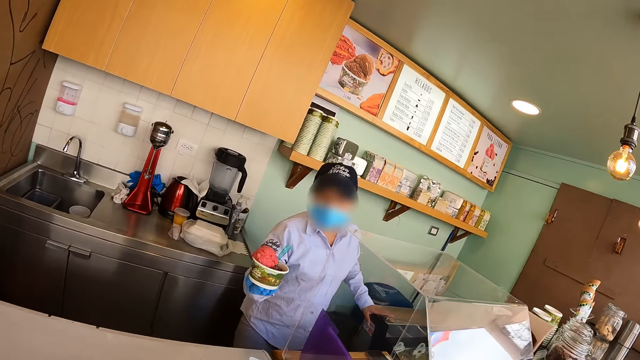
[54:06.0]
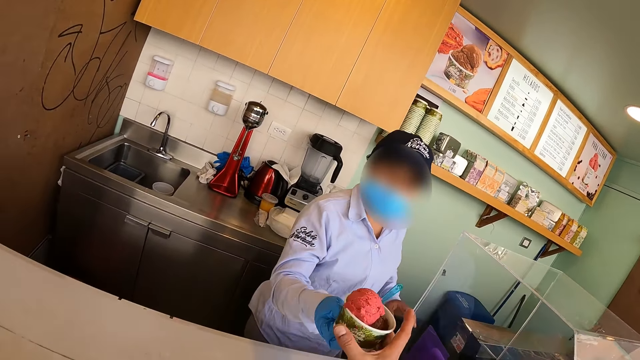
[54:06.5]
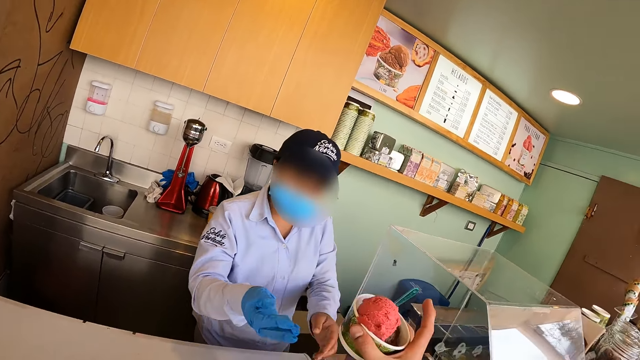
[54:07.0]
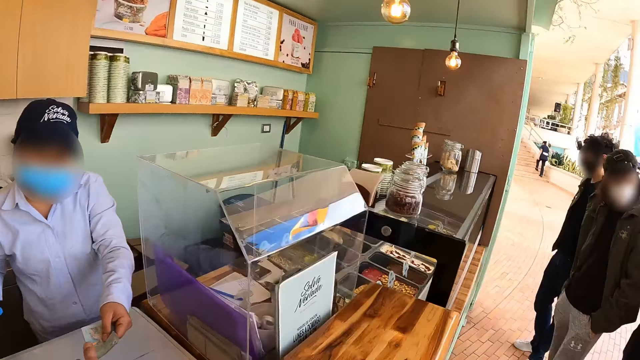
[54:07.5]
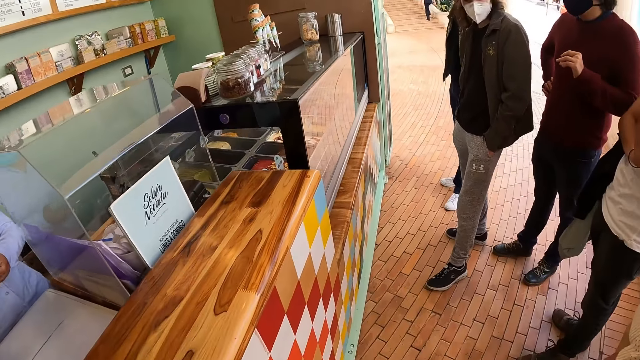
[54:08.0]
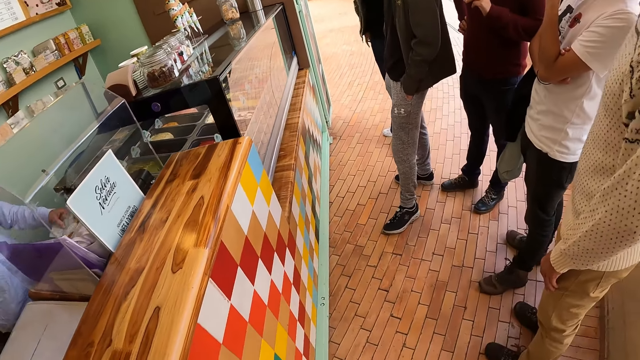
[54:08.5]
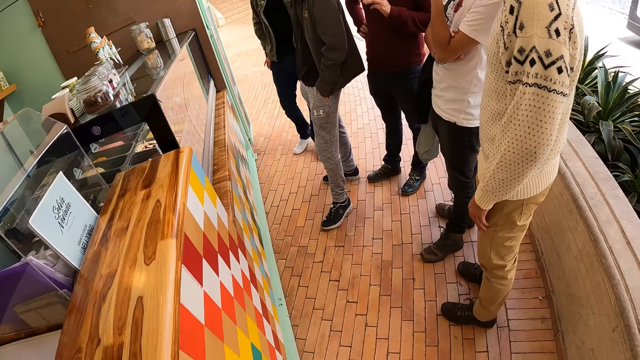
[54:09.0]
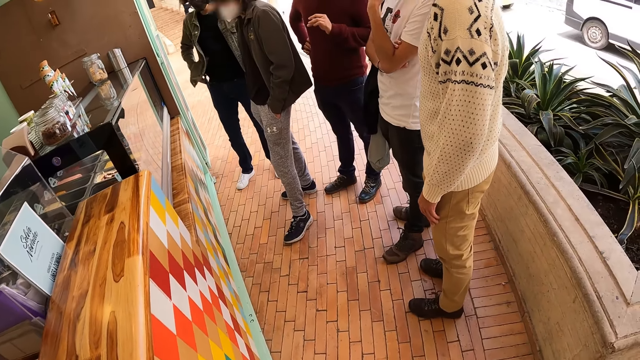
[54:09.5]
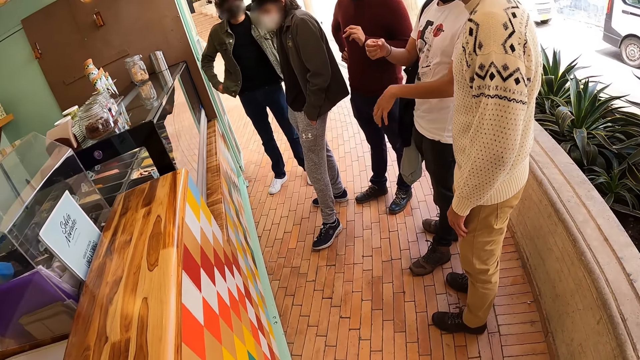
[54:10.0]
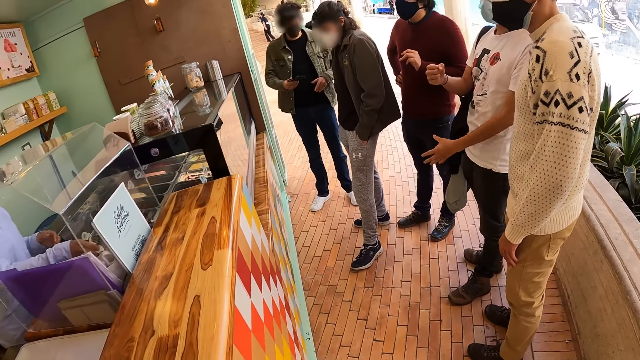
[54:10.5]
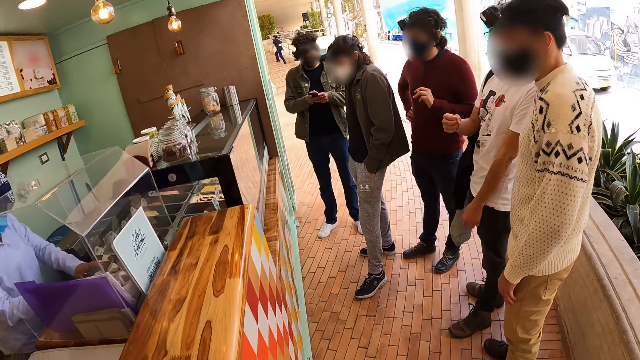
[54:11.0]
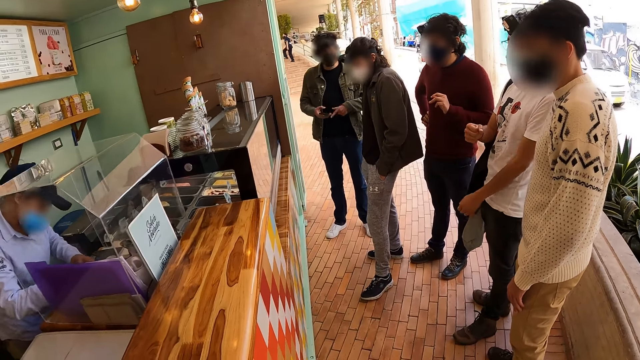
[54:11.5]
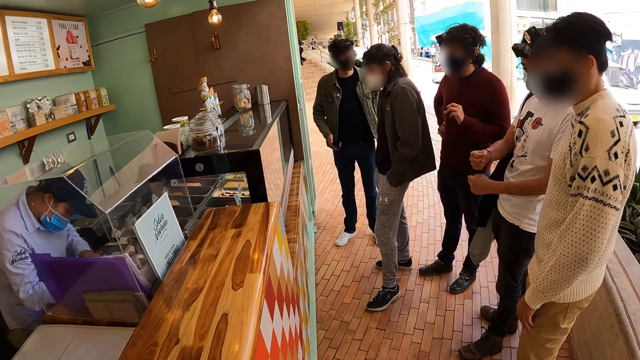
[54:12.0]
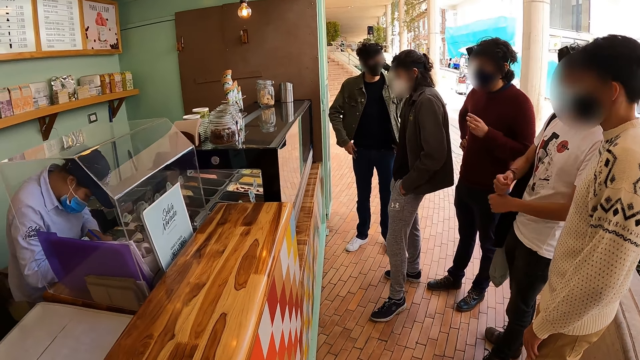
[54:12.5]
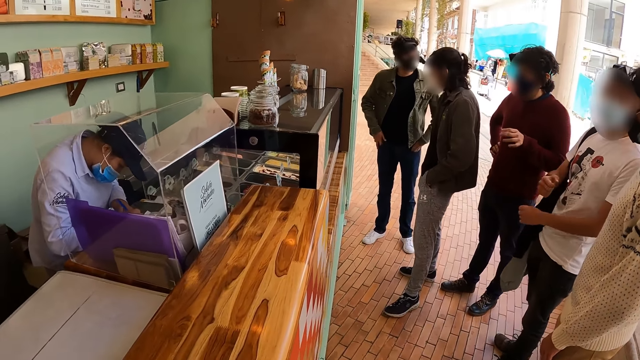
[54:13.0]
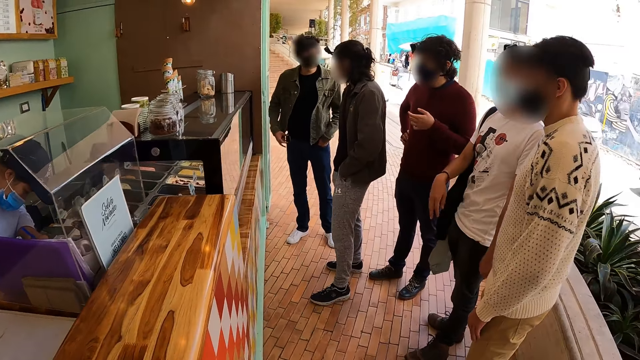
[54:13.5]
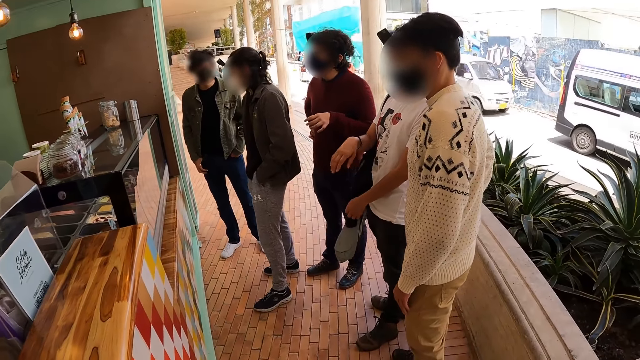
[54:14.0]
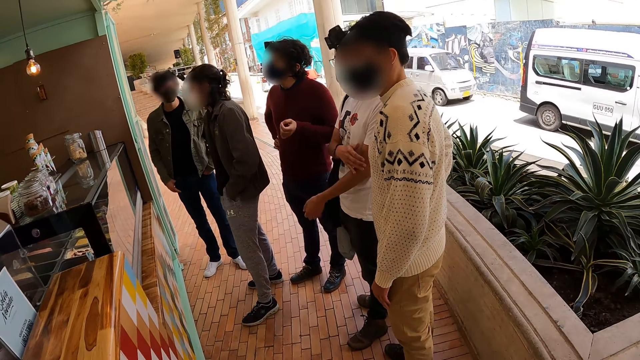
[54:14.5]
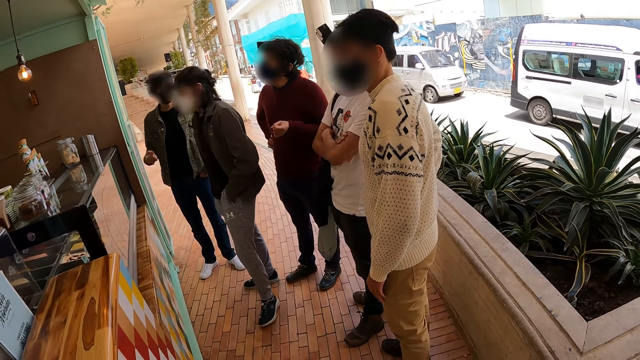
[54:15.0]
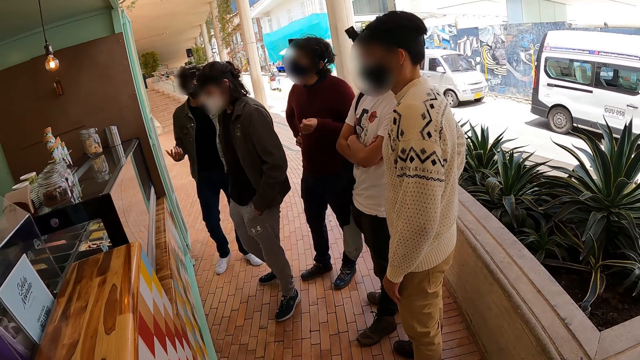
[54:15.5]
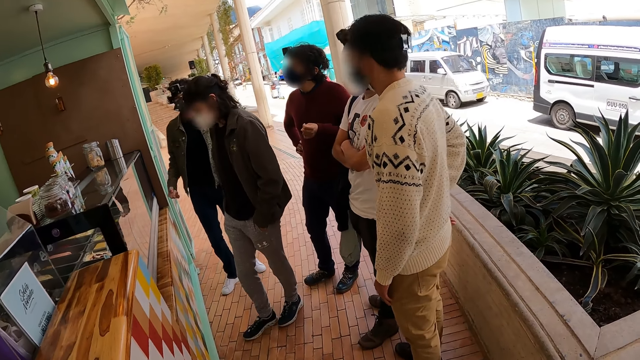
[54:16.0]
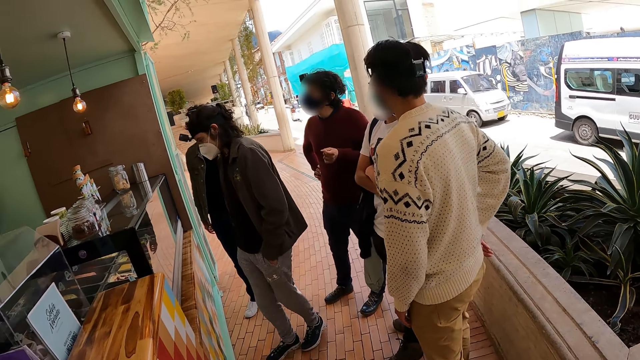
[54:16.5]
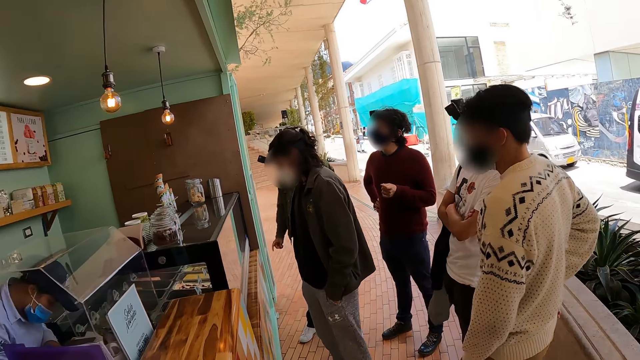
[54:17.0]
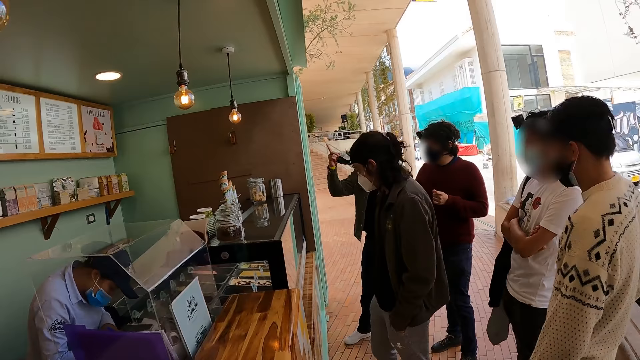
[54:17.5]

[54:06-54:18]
A woman gives the camera wearer ice cream in a bowl. The camera wearer picks up the ice cream from the woman. The woman takes money from the camera wearer. The camera wearer stands at the snack shop. The woman puts the money on the counter. A man converses at the ice cream shop. The woman writes on something. The woman searches money on the counter money drawer. The man uses sign language at the ice cream shop.

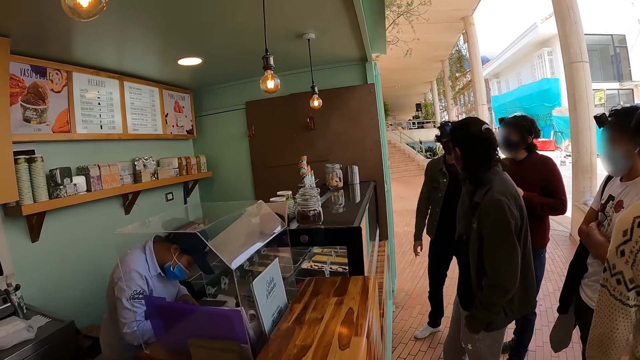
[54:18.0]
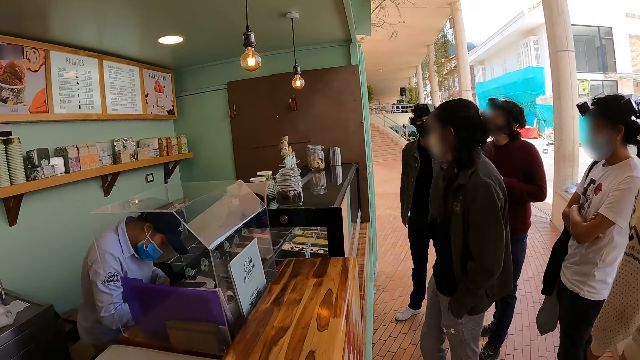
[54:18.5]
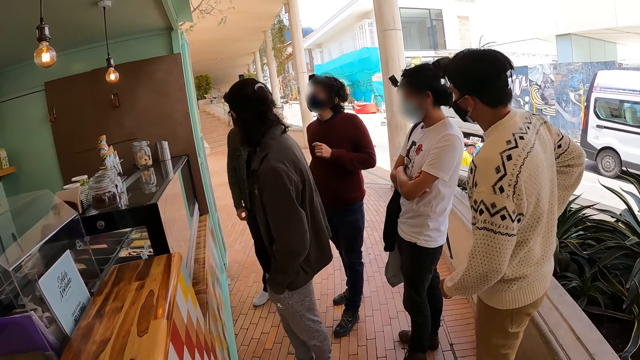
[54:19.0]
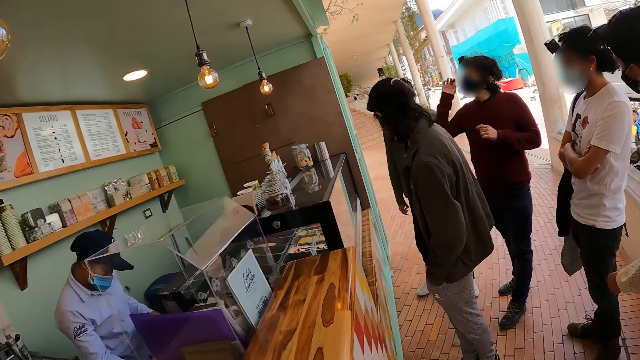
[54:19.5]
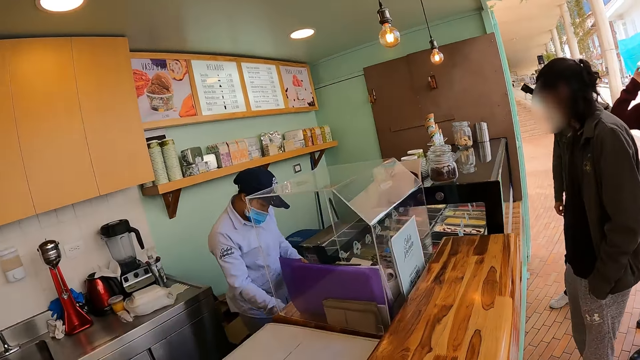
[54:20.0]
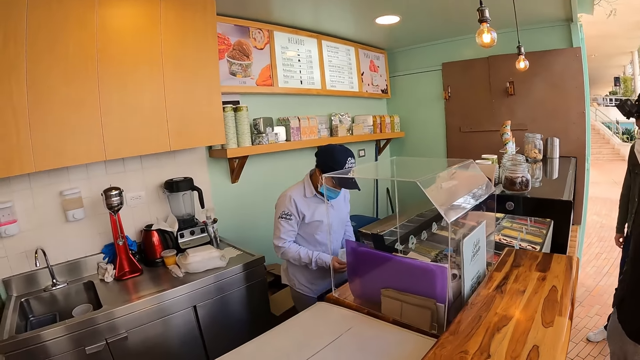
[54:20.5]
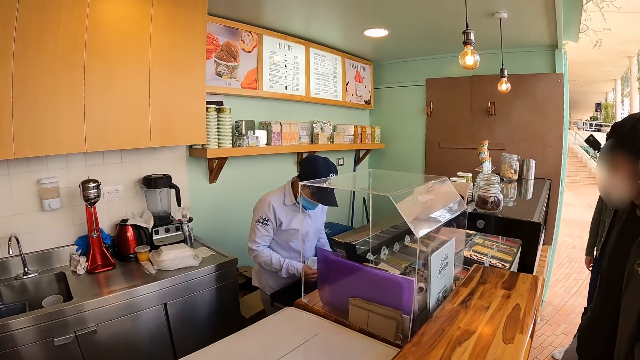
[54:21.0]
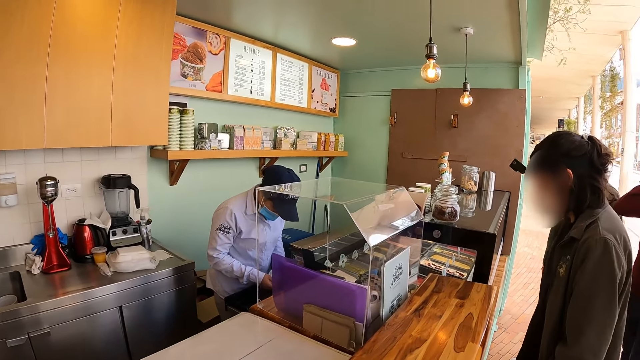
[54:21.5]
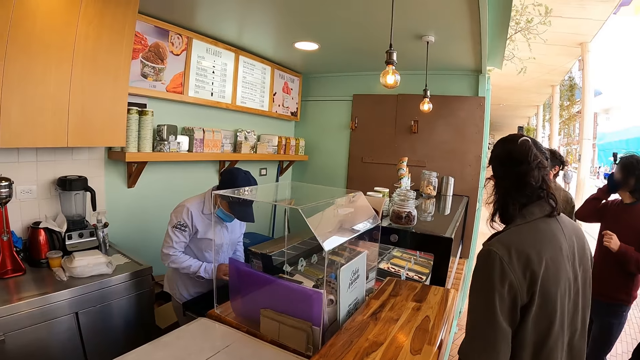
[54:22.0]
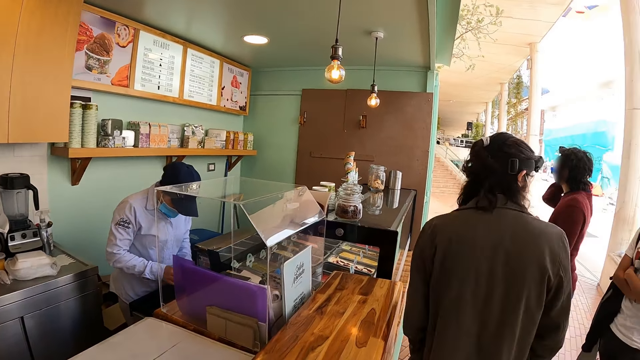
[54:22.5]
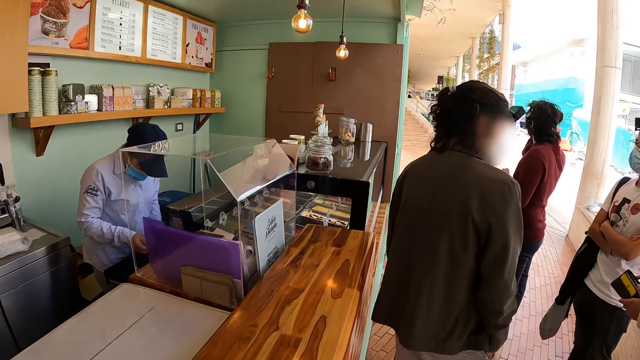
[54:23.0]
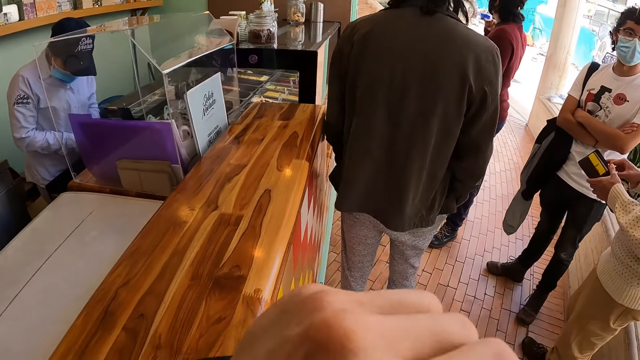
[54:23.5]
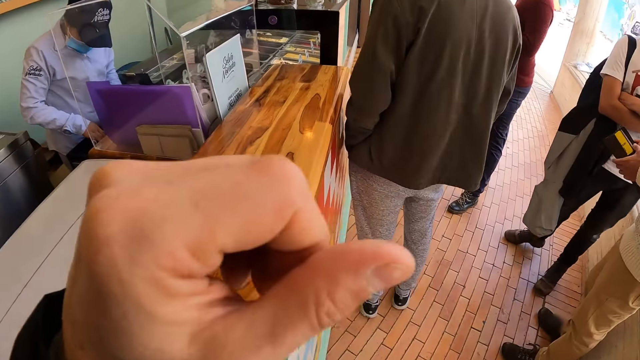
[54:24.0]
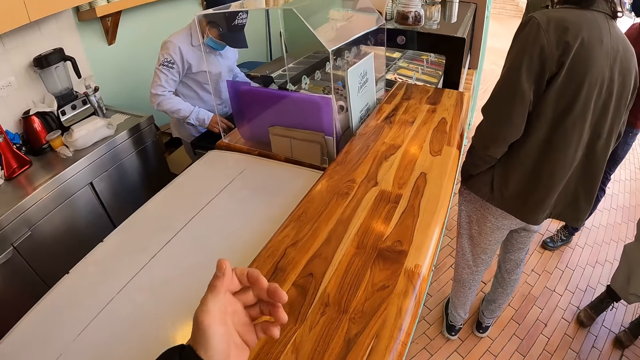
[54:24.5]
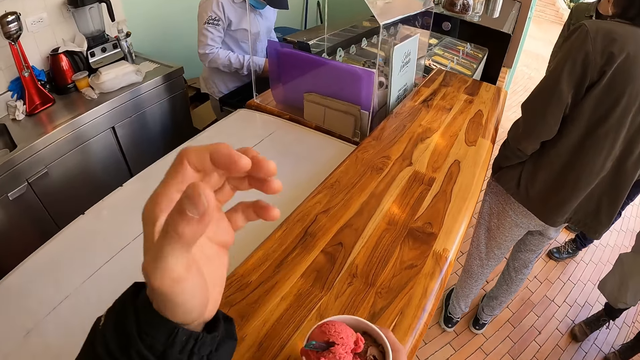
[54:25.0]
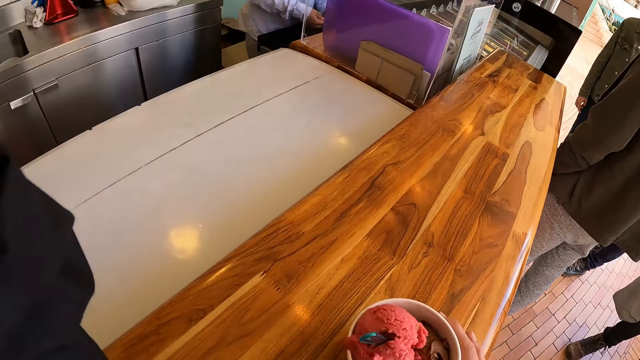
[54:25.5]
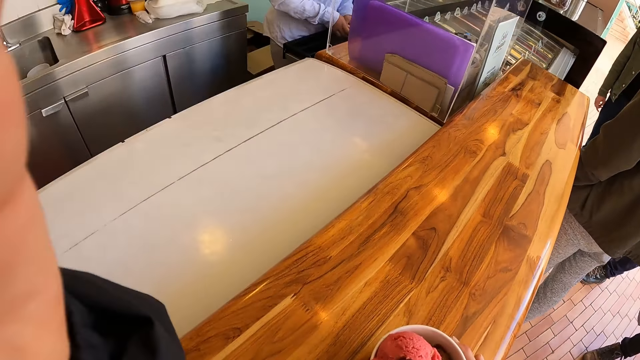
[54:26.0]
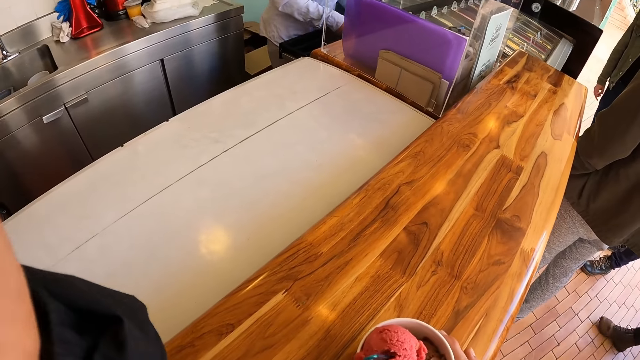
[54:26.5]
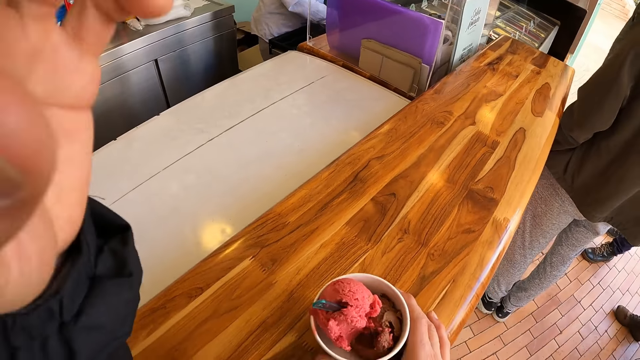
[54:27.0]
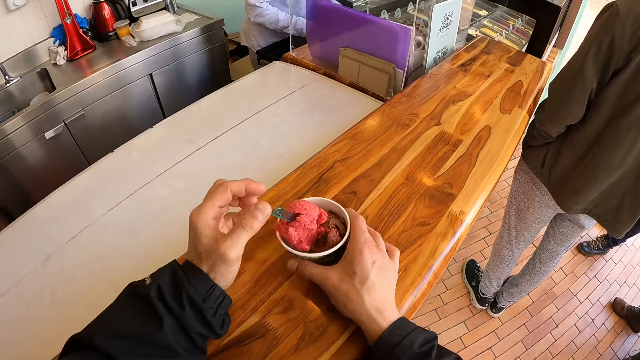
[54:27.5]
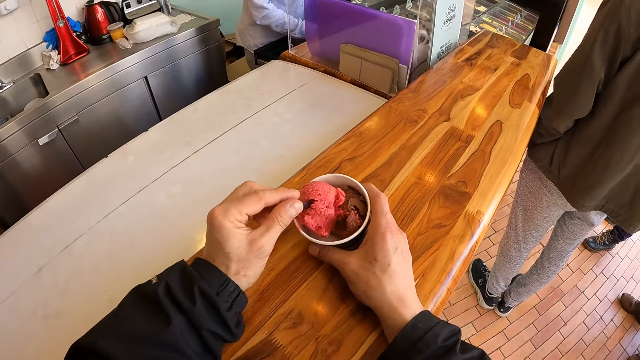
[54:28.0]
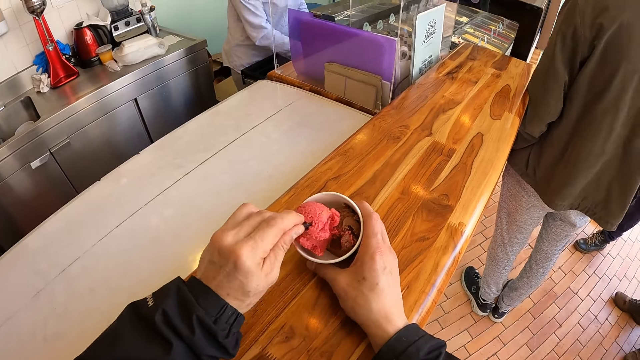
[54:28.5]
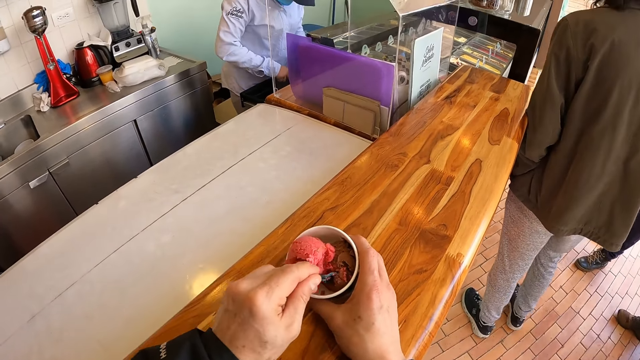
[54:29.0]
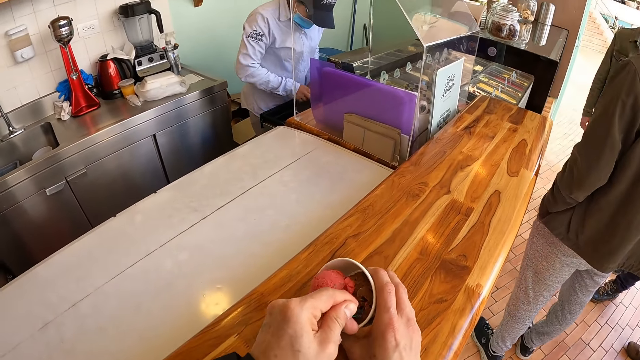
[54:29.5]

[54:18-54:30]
The camera wearer looks at the hand. They adjust the camera. They raise the hand. They hold the ice-cream spoon.
